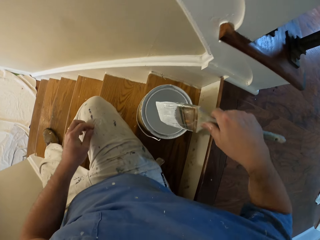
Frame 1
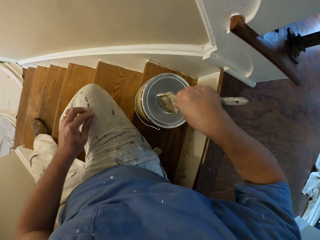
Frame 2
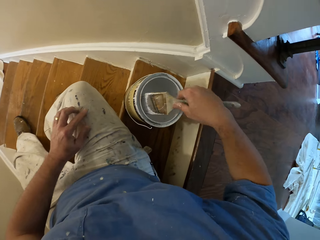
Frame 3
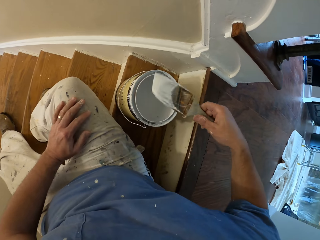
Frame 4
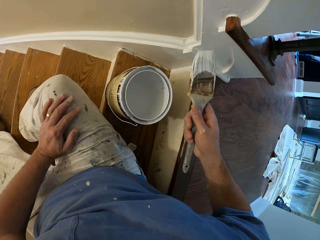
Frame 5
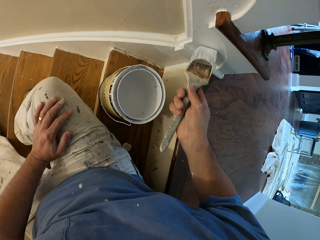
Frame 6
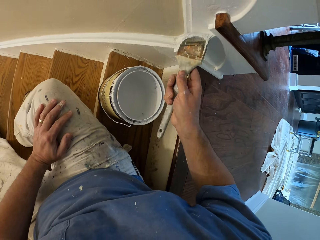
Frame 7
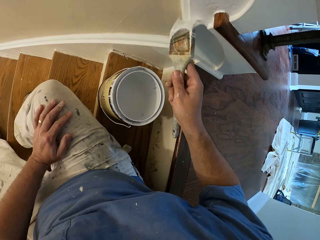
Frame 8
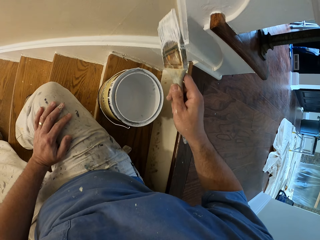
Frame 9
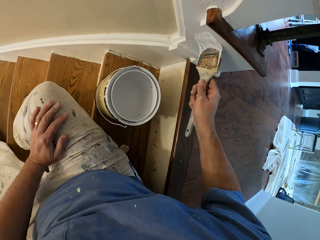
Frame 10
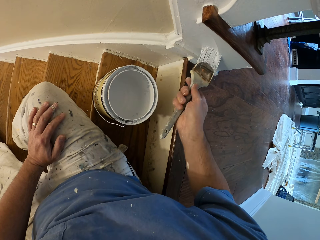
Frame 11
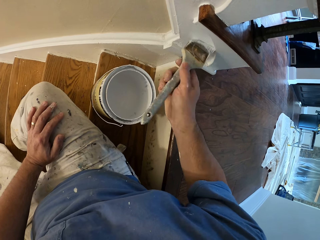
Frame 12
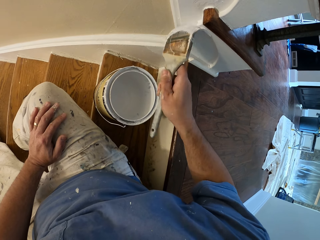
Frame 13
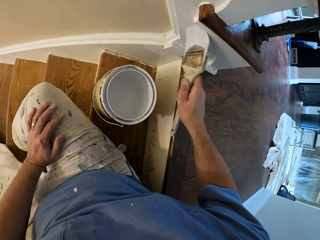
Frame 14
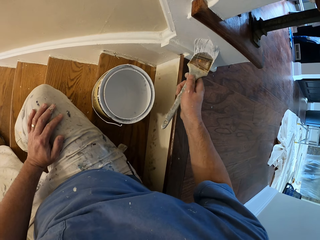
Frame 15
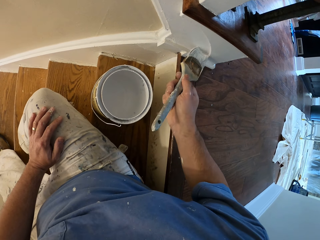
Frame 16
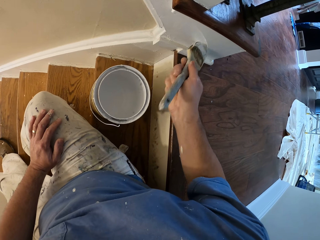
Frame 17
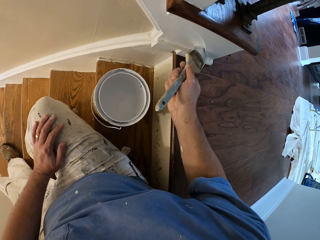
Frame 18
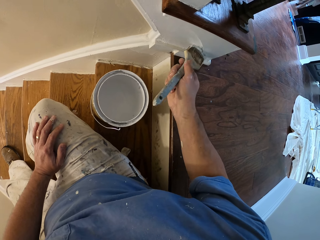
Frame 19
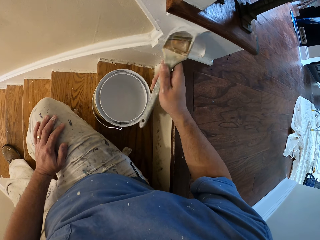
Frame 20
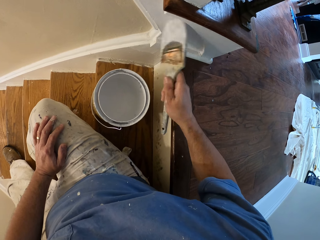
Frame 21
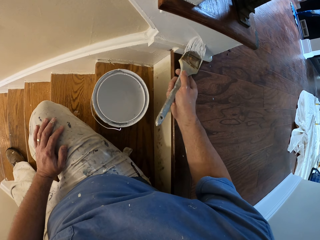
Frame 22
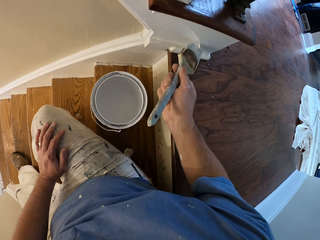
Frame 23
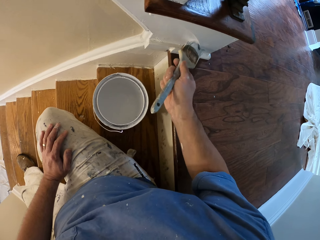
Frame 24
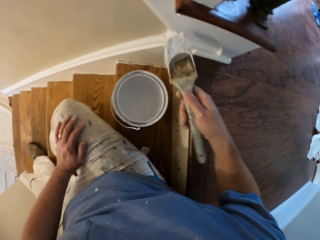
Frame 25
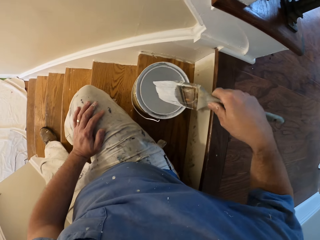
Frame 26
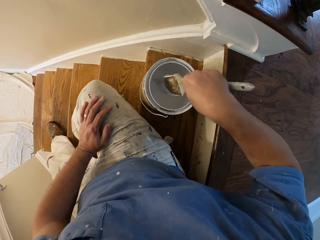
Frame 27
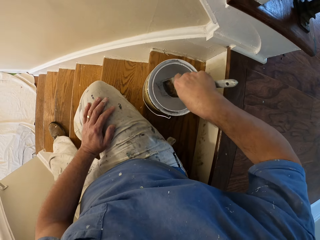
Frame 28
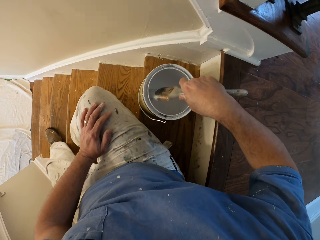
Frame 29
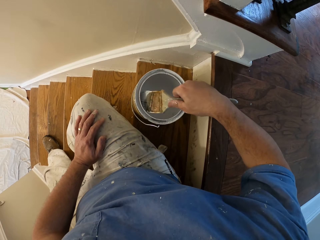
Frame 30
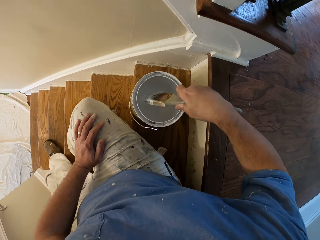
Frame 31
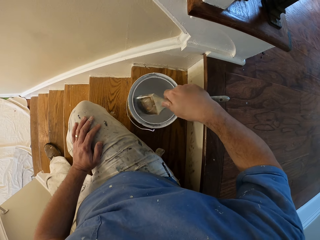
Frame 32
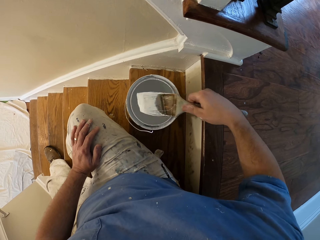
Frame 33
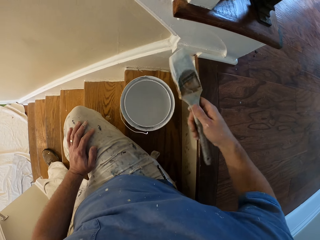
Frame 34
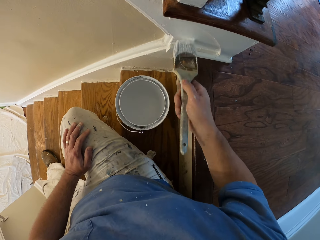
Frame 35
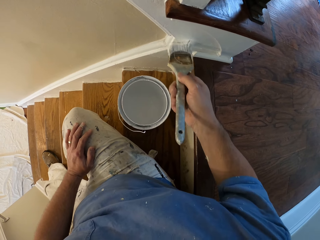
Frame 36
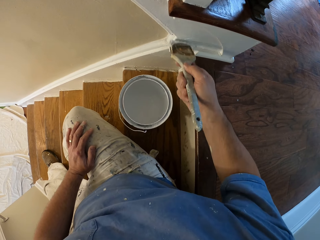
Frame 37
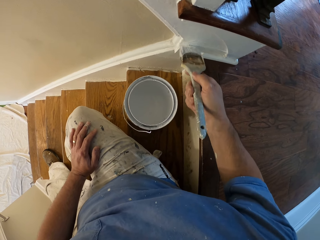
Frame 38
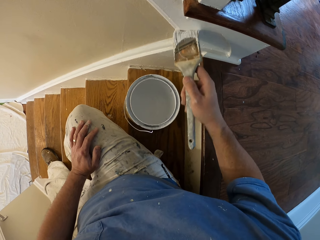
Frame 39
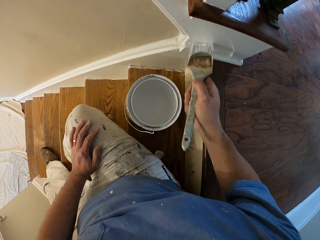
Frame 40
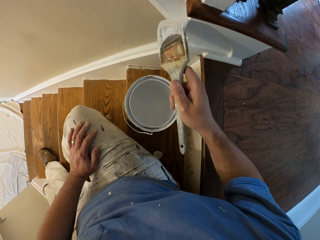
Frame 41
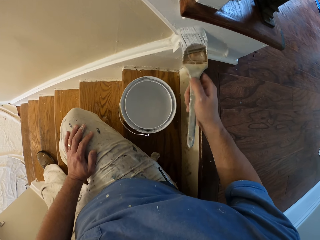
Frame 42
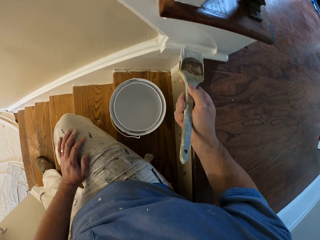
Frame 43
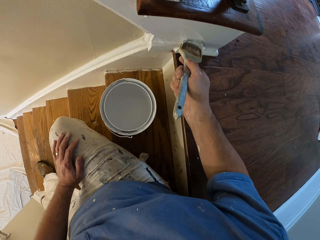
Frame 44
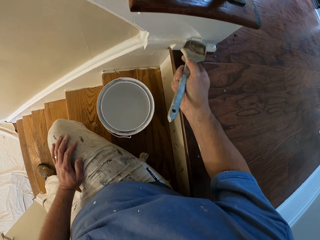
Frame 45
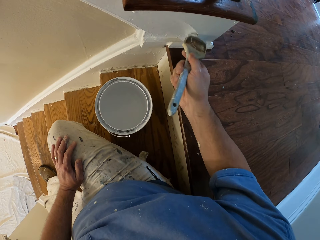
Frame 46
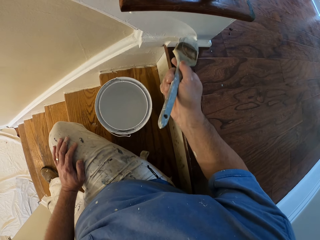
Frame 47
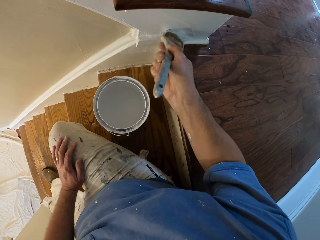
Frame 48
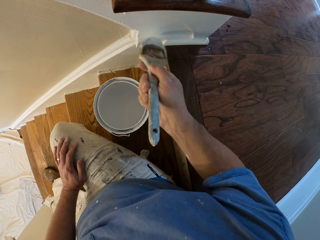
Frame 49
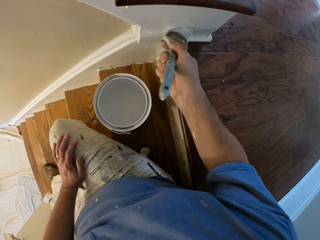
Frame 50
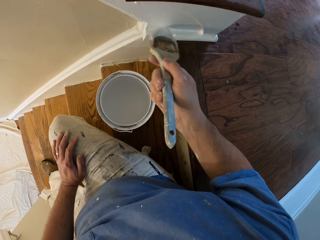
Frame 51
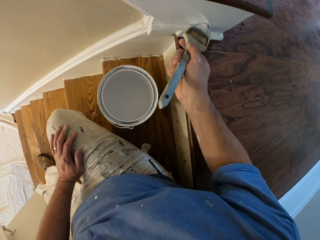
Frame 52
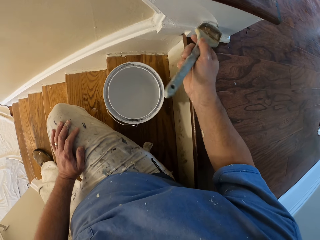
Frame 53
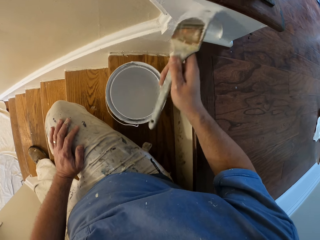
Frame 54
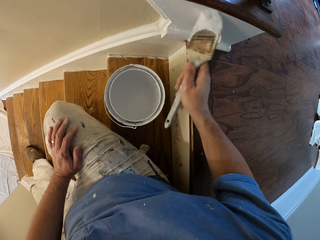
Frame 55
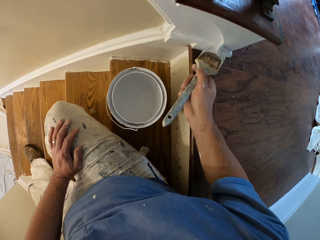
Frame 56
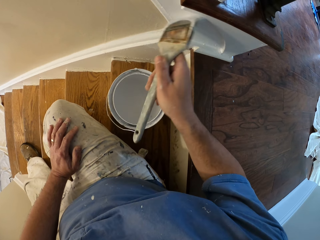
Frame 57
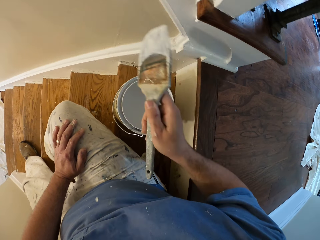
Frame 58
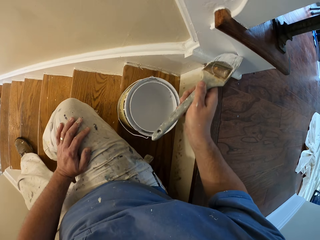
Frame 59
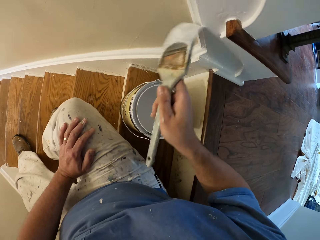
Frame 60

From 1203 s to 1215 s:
The camera wearer dips the paint brush into the paint bucket. They paint the stairs stringer in the house. They dip the paint brush into the paint bucket. They paint the stairs stringer in the house.

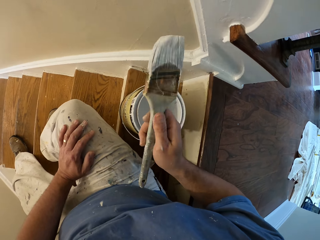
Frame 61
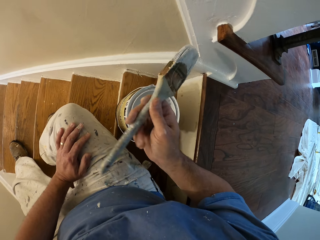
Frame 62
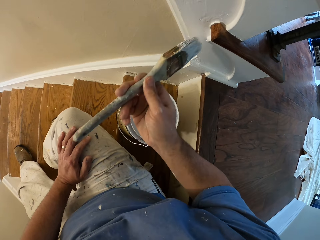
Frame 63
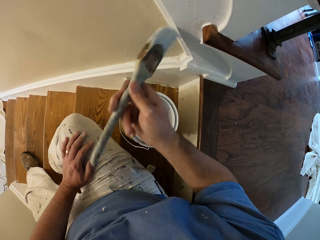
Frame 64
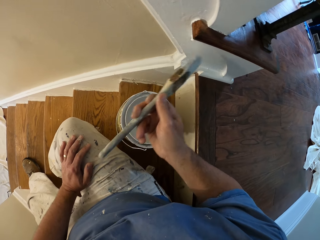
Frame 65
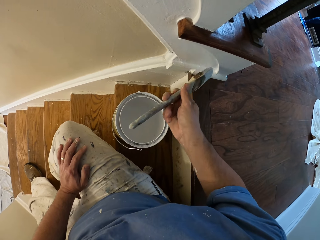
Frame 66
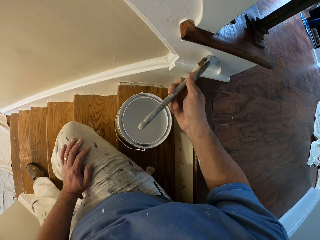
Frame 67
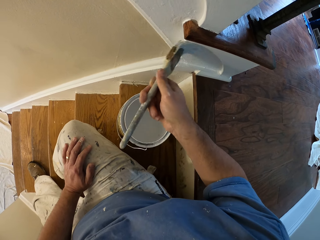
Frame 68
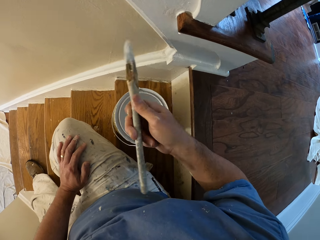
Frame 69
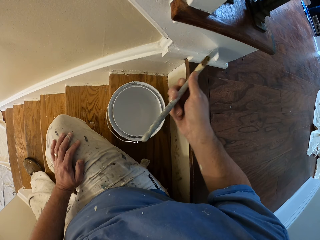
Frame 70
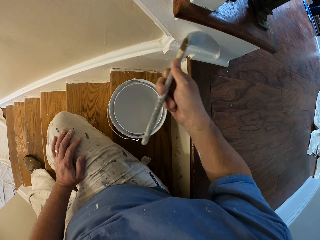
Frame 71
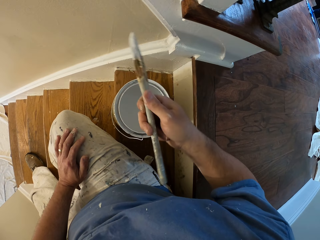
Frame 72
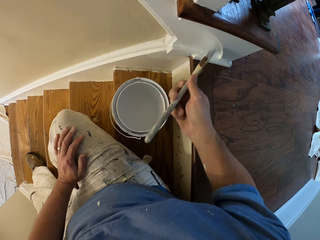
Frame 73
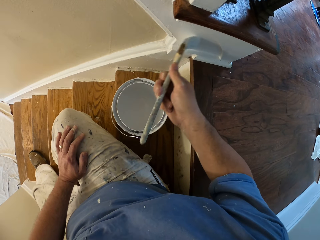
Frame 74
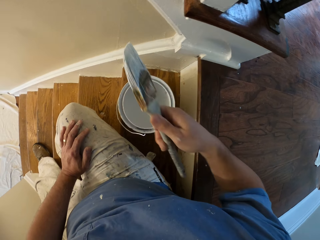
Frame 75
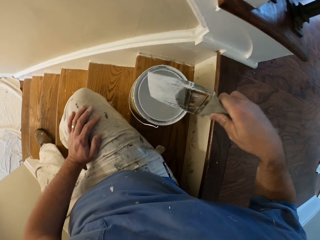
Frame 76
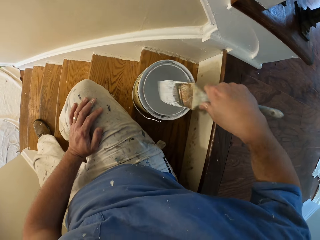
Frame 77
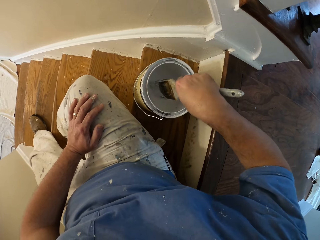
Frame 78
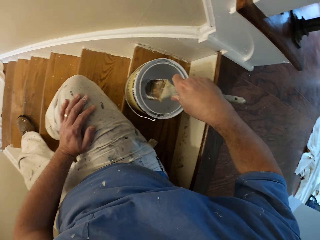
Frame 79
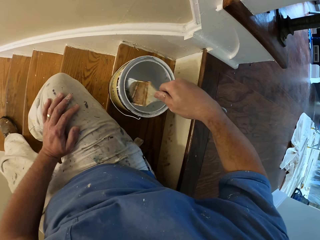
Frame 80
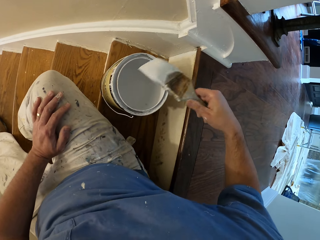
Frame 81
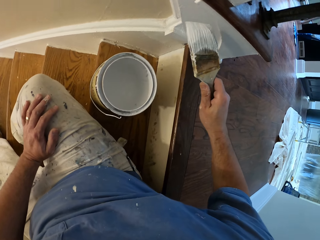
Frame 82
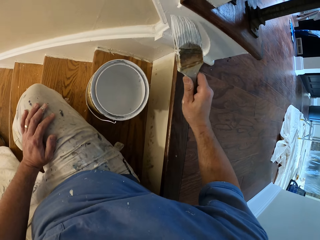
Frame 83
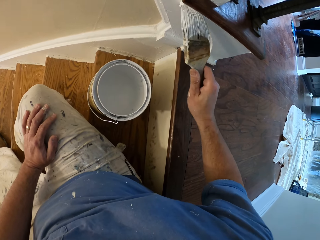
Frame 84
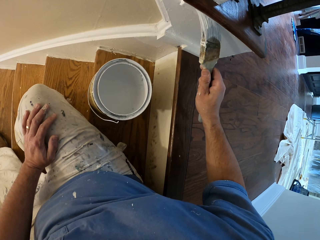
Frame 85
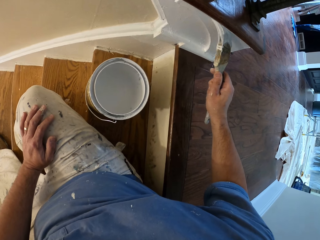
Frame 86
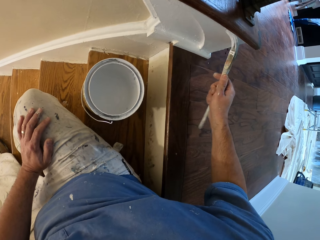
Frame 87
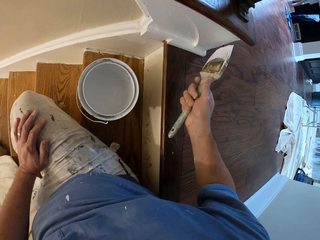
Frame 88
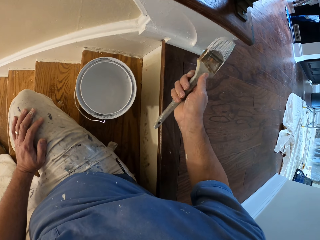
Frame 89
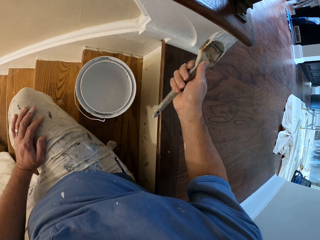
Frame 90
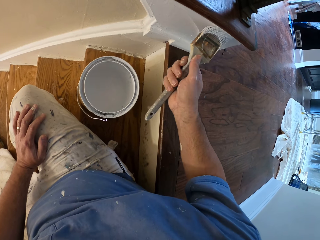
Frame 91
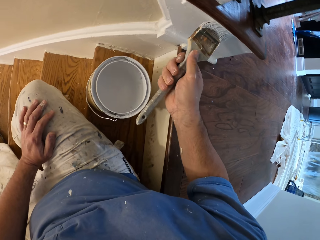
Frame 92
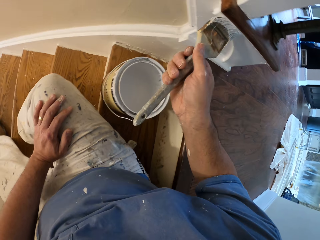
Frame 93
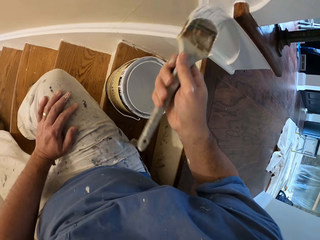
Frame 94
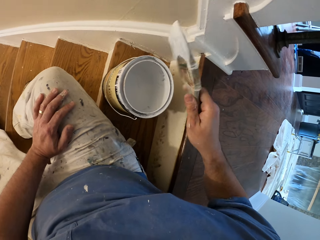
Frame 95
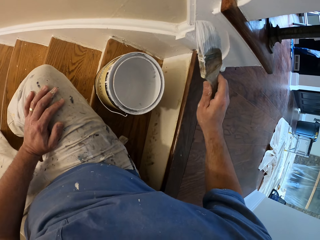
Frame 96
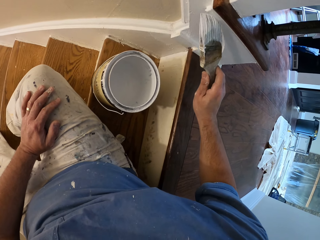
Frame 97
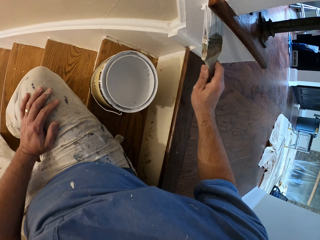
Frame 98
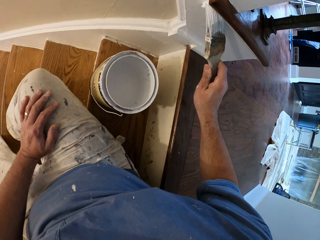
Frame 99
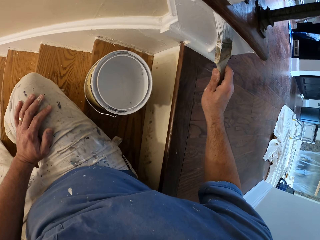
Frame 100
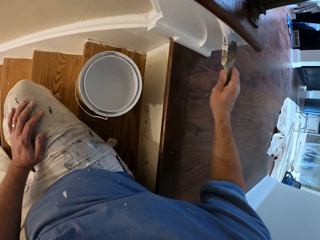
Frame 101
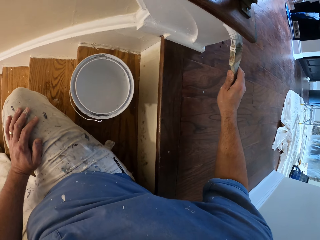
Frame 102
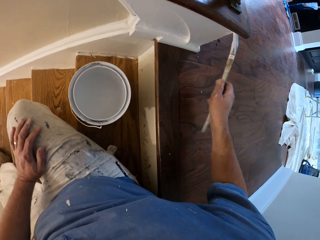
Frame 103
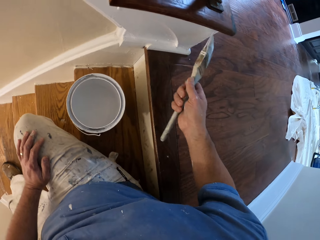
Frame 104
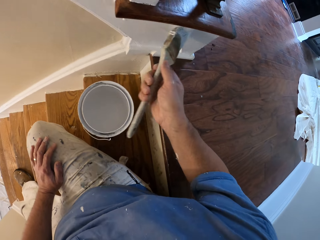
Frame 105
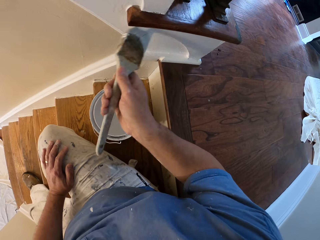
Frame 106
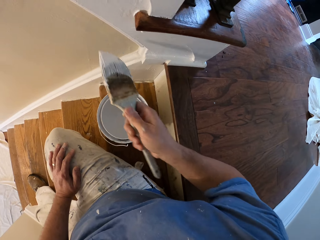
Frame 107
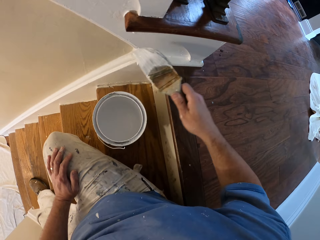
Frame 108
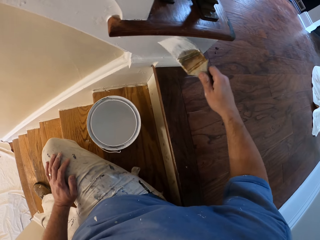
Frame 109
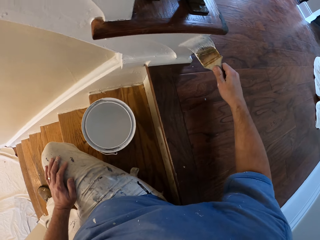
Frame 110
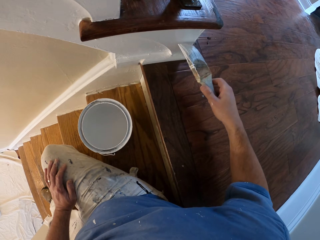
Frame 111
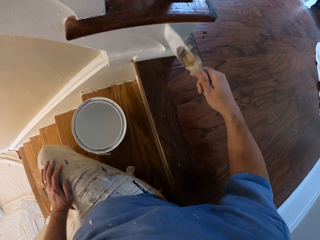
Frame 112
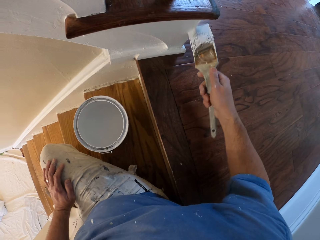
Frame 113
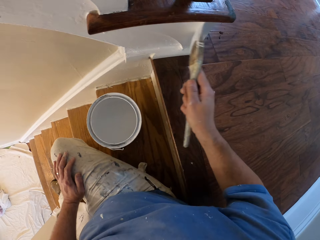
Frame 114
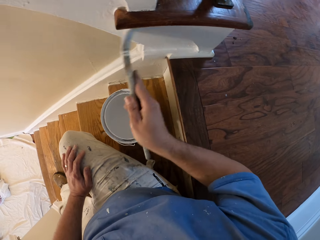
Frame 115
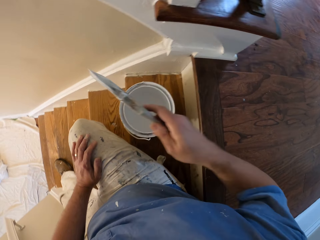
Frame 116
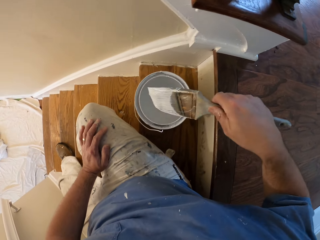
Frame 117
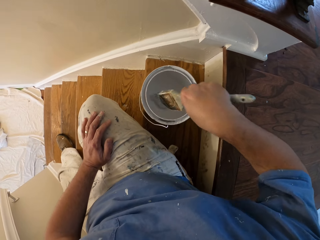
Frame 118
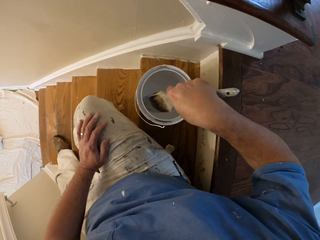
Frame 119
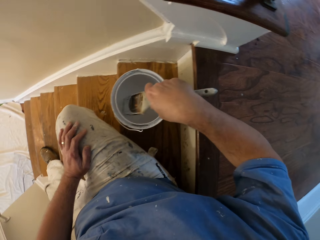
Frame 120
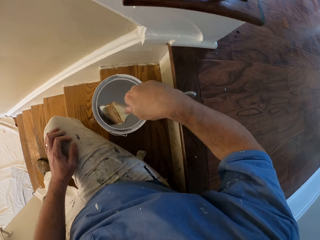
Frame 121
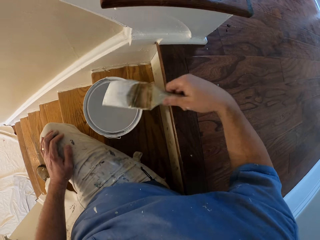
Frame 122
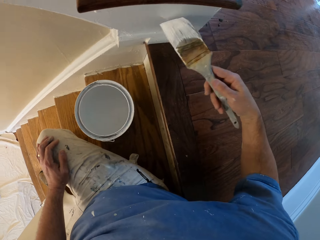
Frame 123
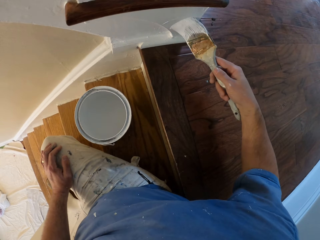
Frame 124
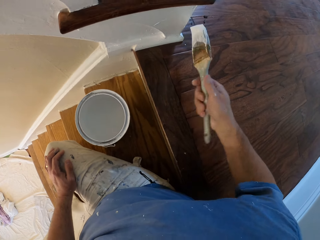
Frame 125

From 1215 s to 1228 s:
The camera wearer dips the paint brush into the paint bucket. They paint the stairs stringer in the house. They dip the paint brush into the paint bucket.
